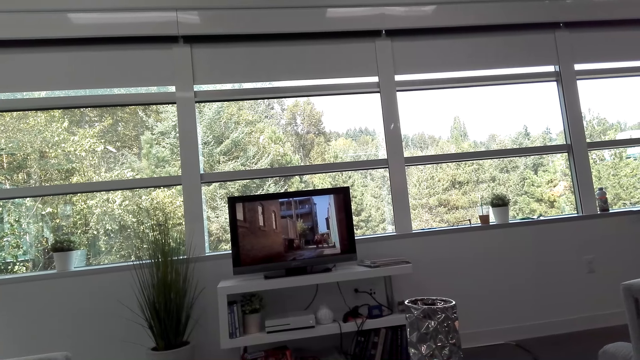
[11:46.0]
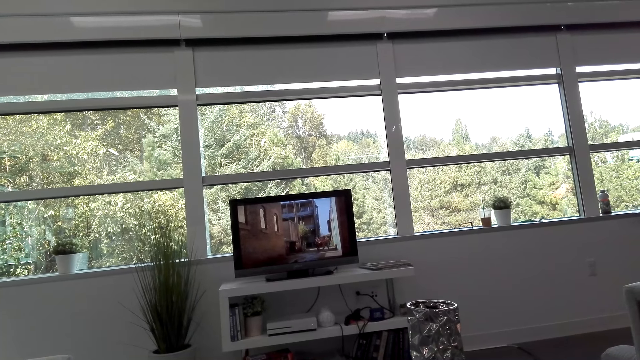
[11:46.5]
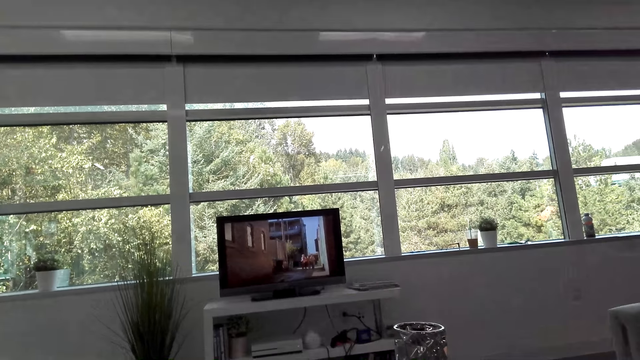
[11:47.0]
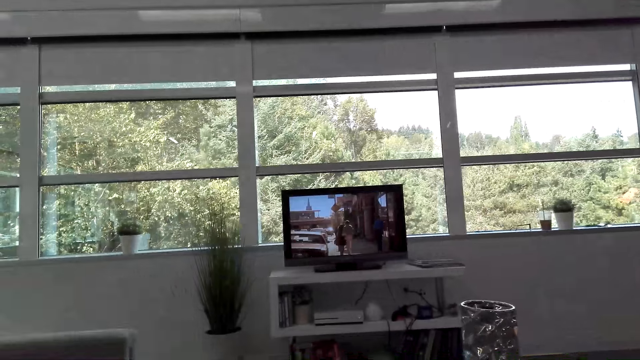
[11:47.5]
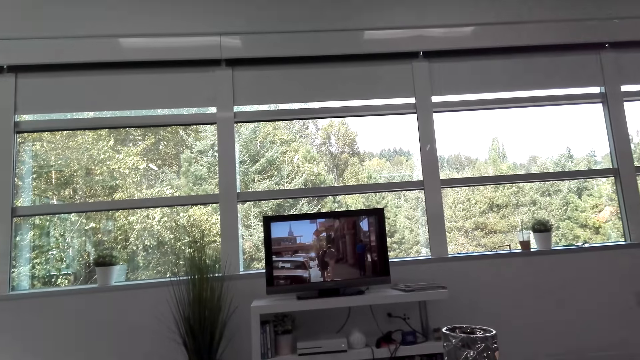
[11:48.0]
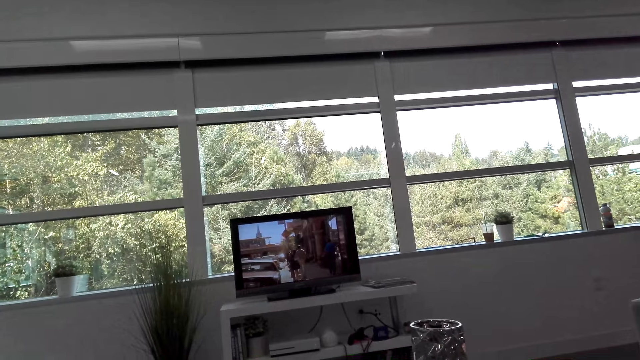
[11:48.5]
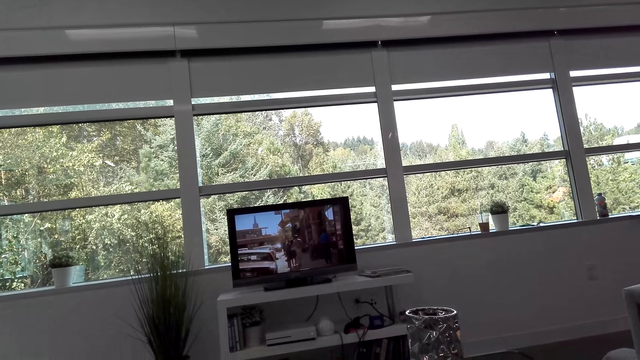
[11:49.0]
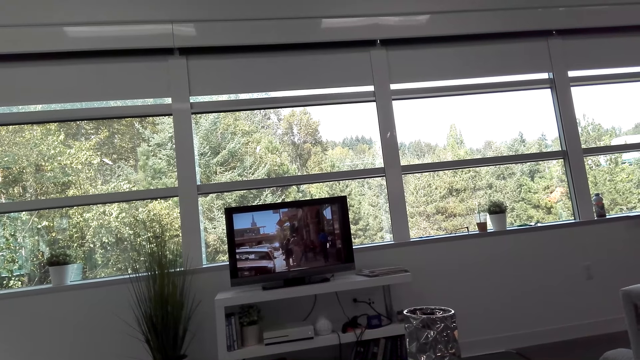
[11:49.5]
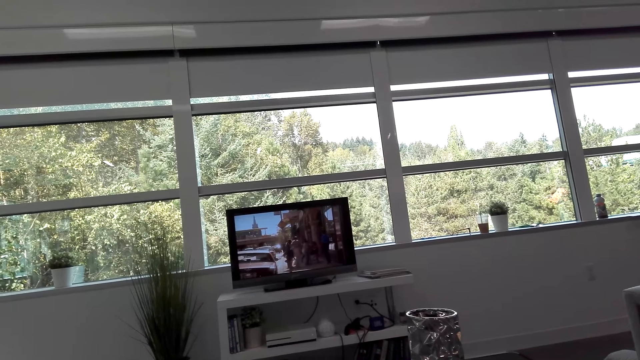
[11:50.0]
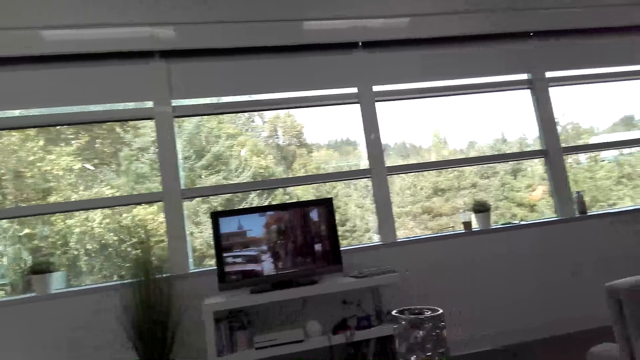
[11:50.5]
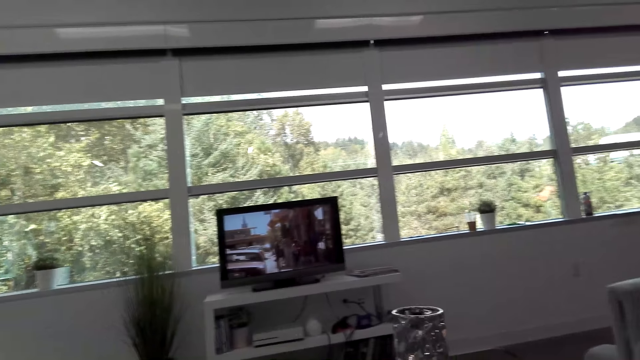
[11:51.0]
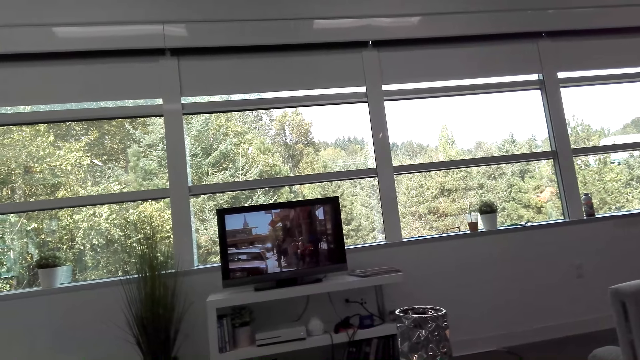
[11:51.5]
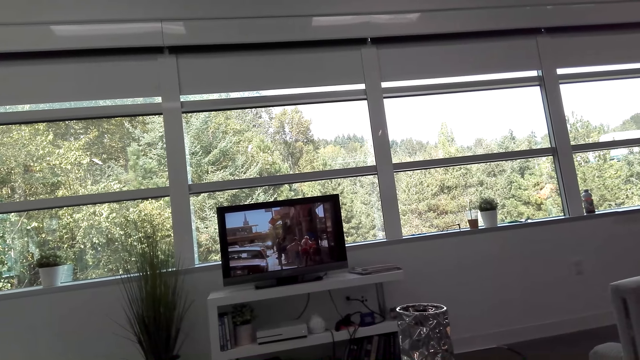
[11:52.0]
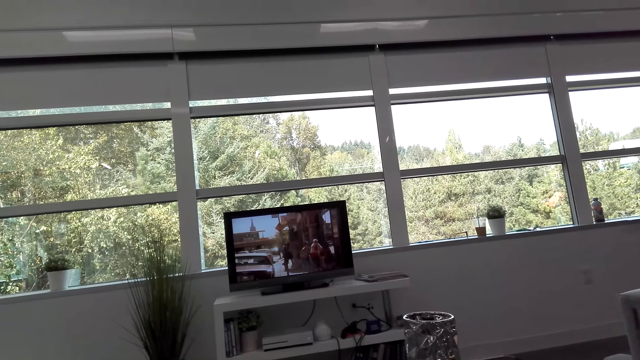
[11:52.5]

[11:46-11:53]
The camera wearer converses with a woman.

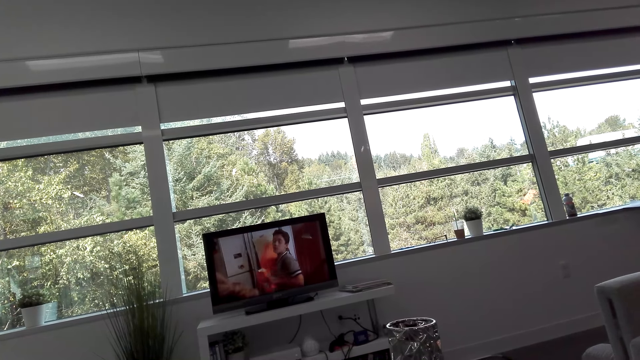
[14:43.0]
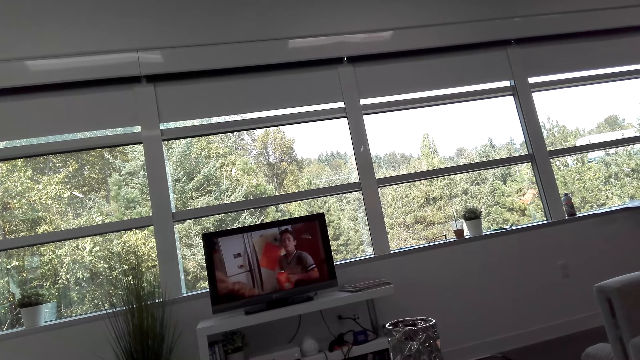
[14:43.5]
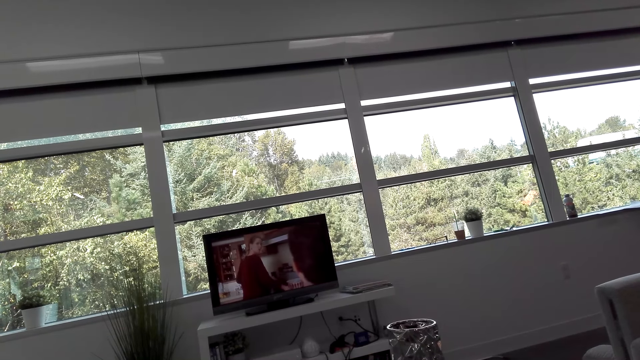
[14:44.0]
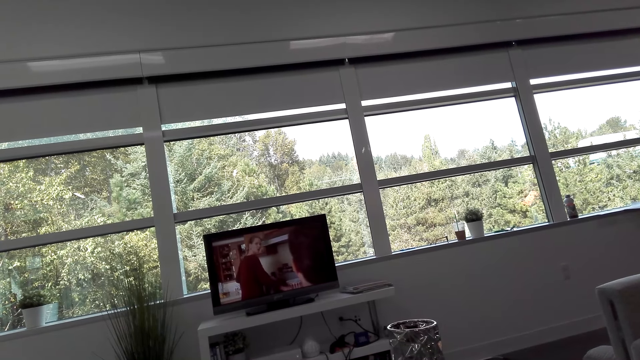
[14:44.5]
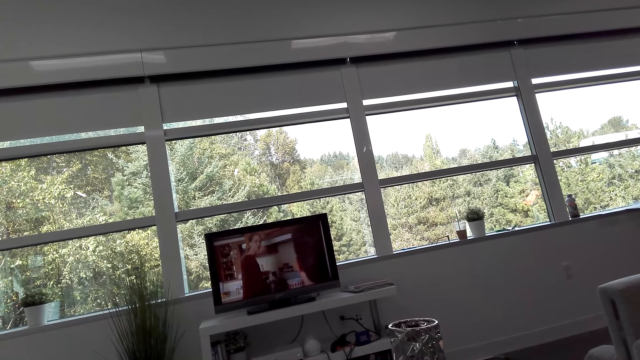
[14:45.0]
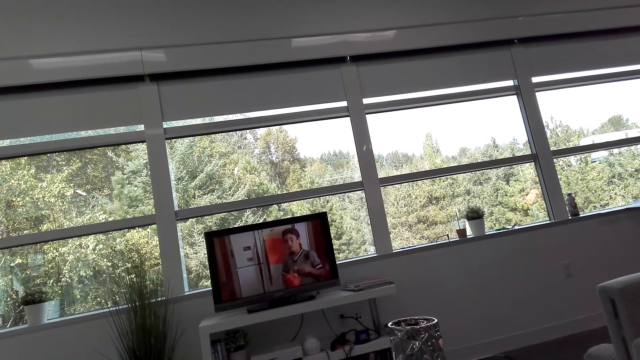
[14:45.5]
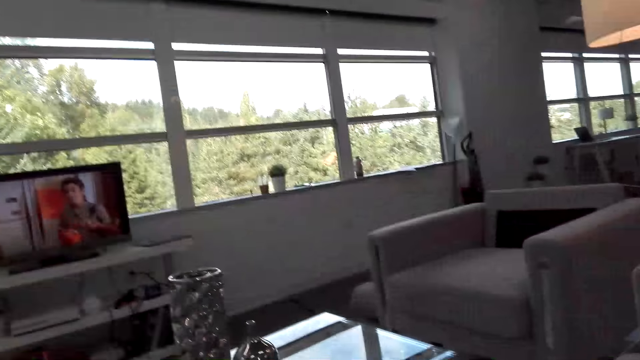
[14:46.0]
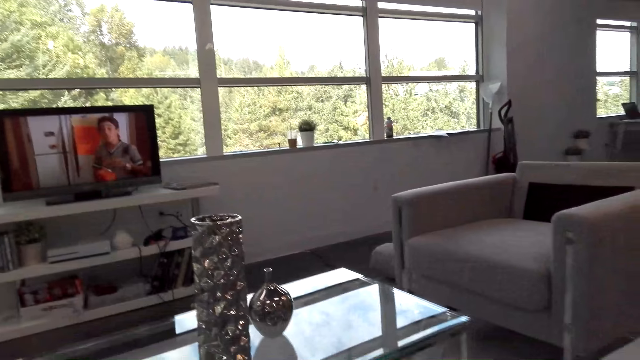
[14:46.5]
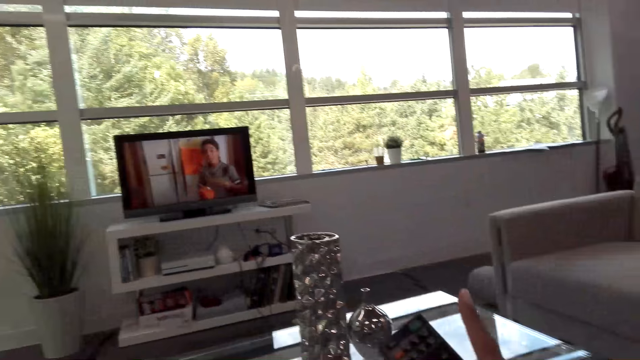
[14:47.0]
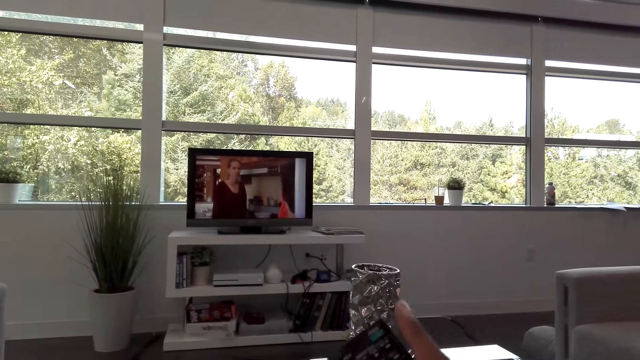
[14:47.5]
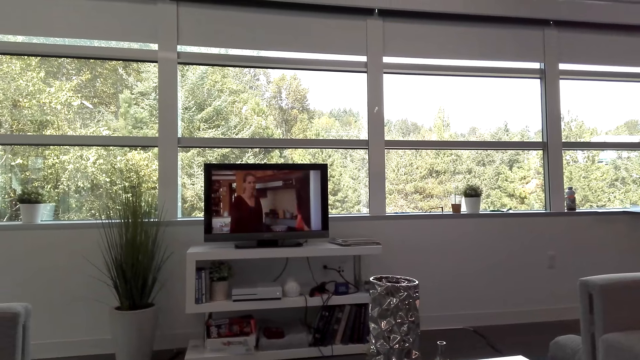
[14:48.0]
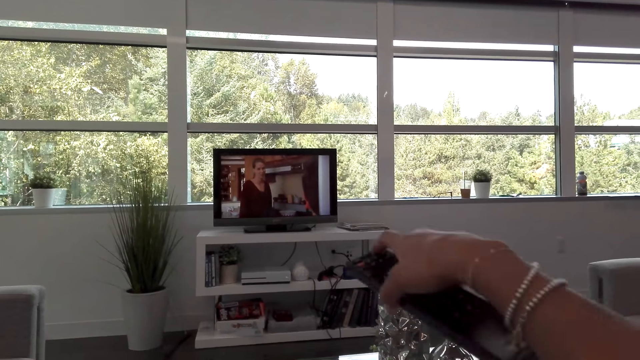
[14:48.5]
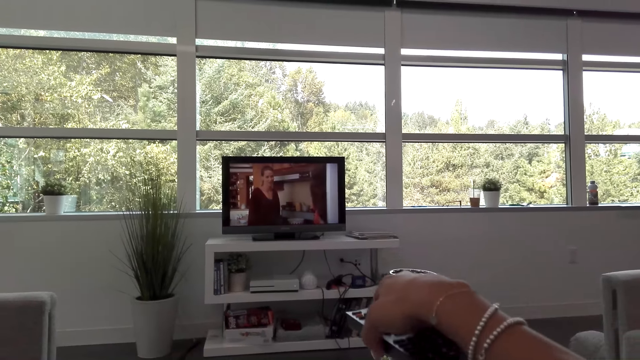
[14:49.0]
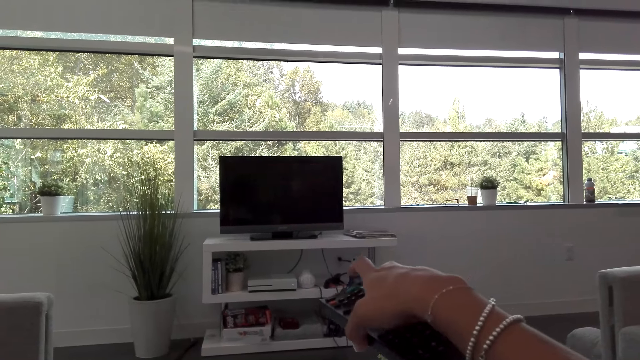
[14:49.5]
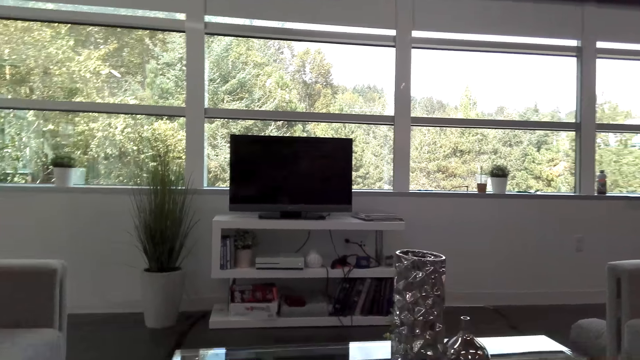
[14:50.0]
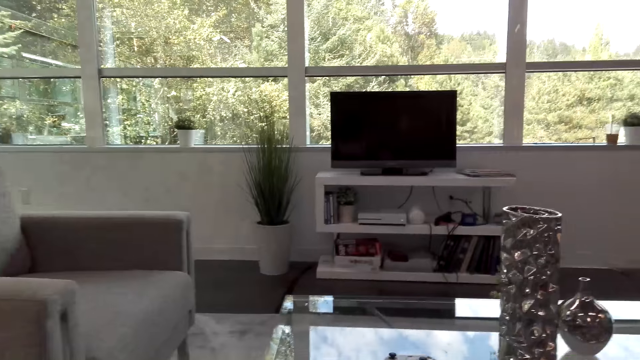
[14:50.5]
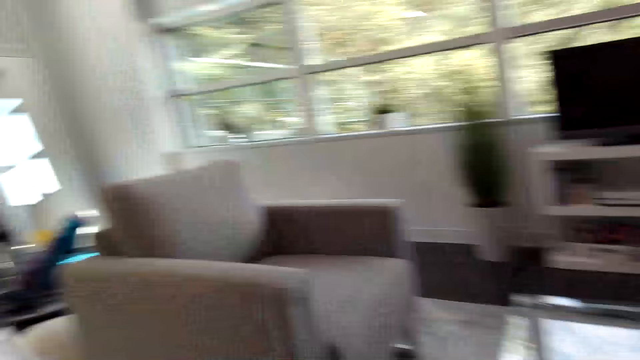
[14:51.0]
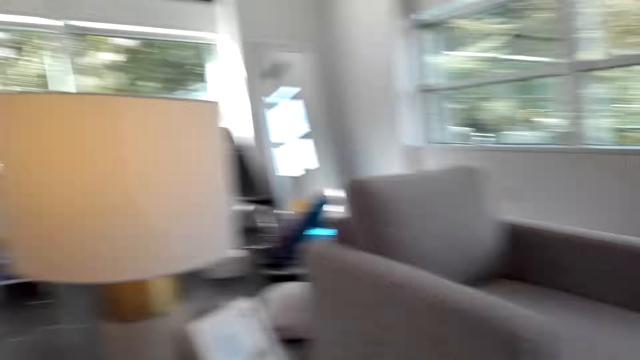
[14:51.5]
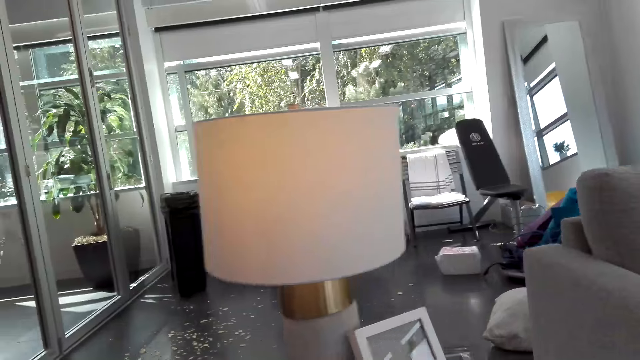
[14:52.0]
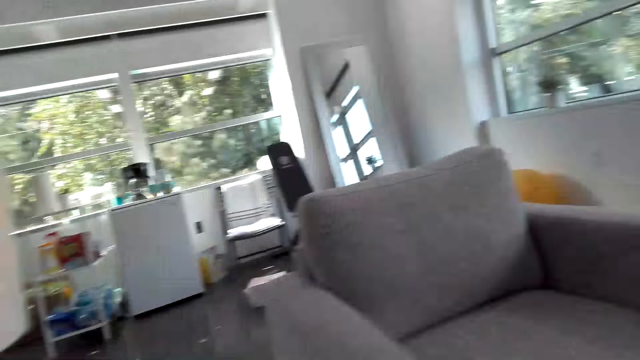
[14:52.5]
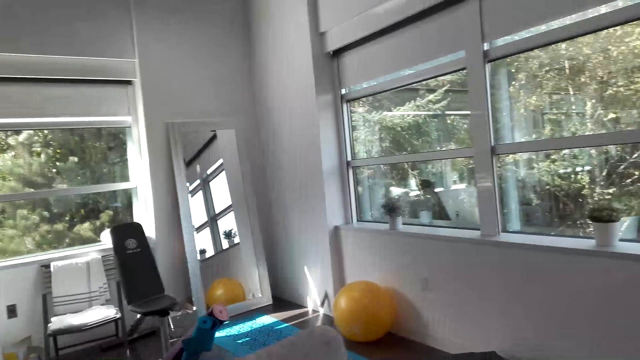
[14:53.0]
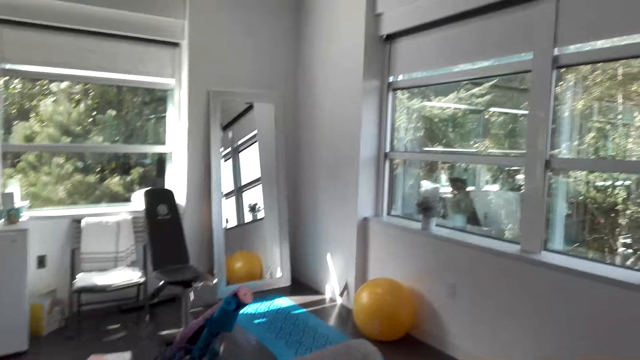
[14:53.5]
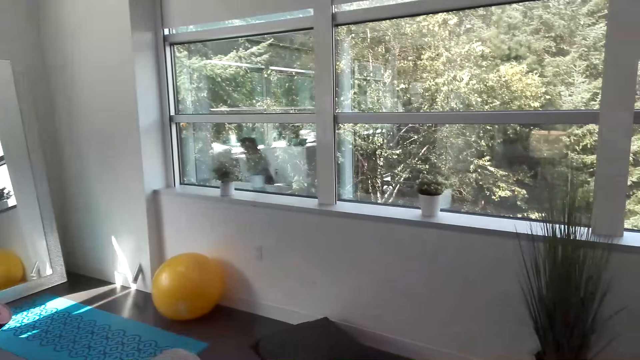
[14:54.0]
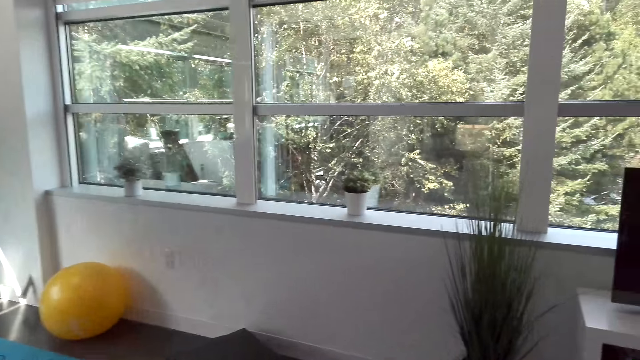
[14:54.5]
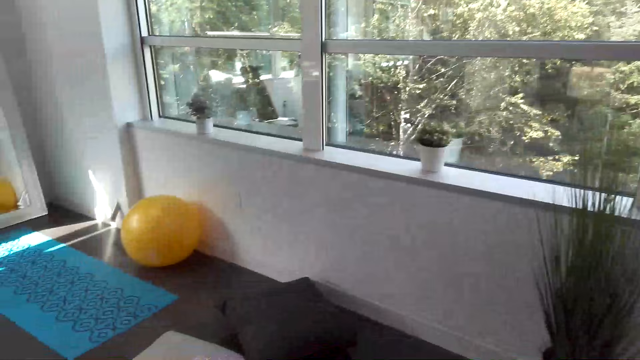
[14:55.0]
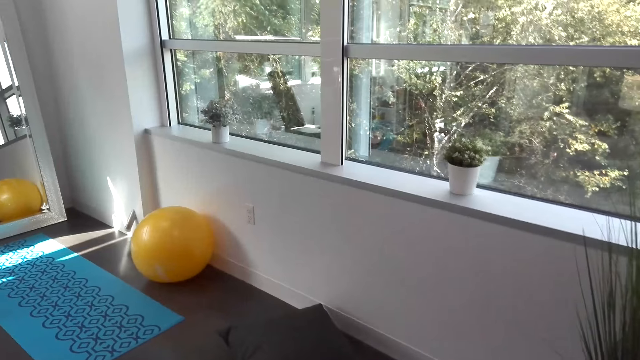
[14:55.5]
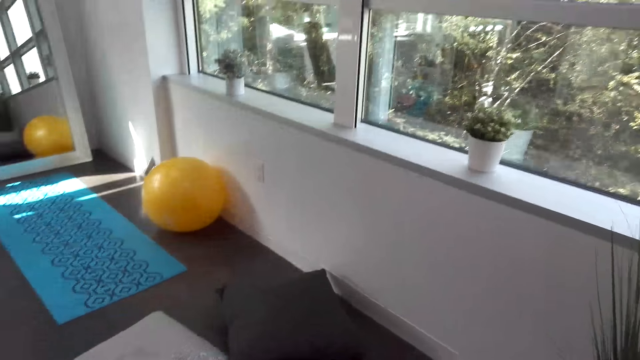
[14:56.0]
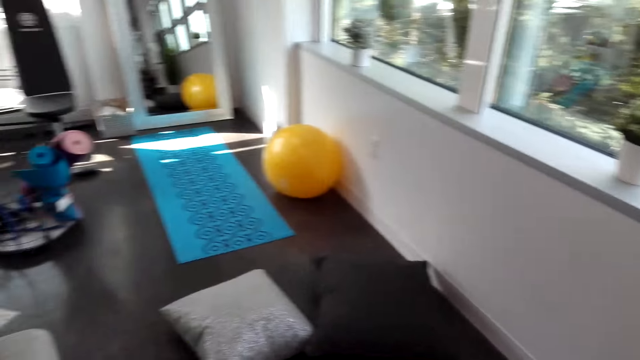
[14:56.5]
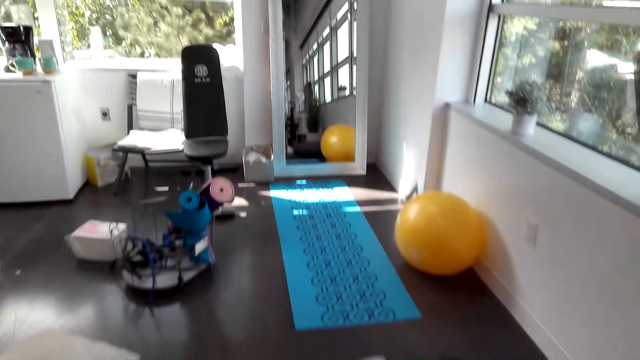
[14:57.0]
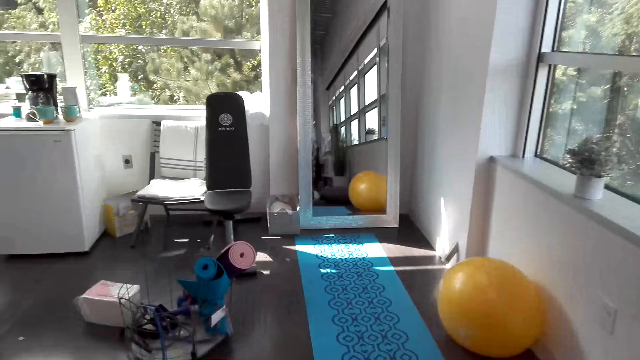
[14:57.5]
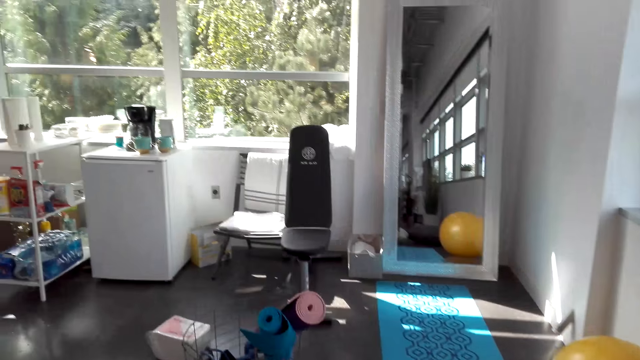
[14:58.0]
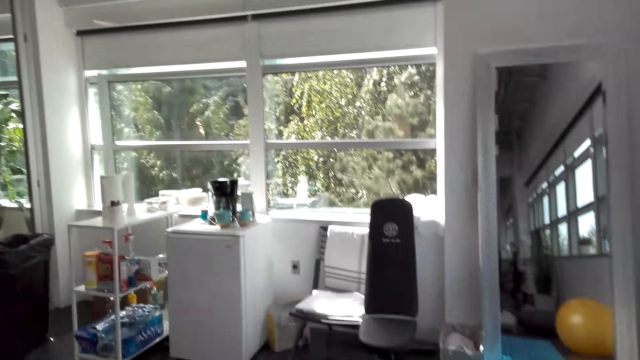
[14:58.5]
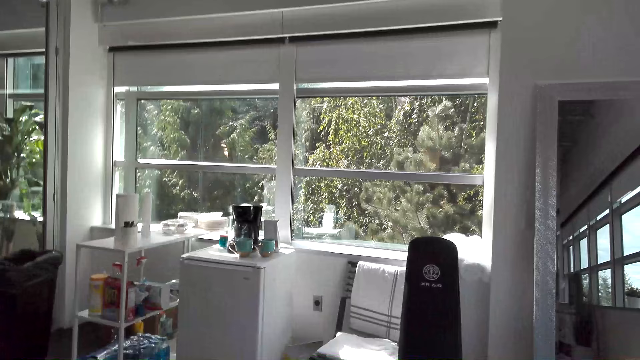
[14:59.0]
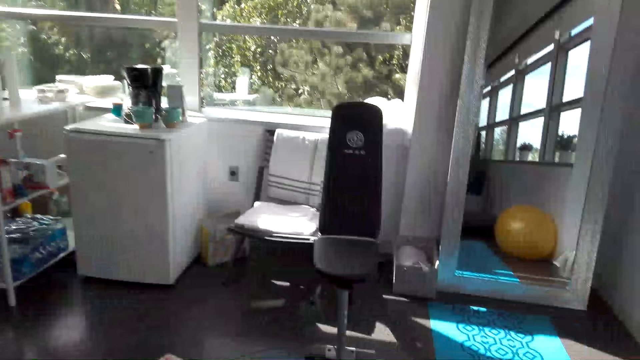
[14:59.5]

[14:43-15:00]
A man converses with the camera wearer. The camera wearer picks up the remote. They switch off the television. They put the remote on the table. They look around the house. They walk round the house. They converse with the man.
